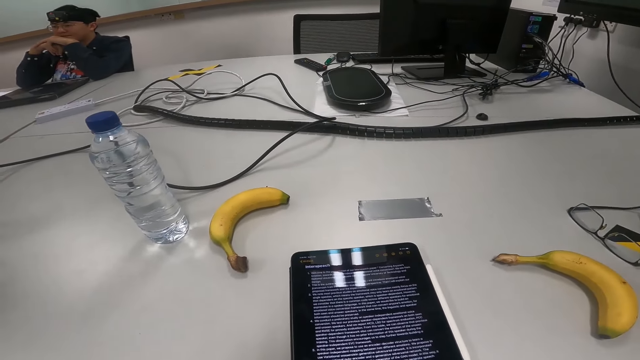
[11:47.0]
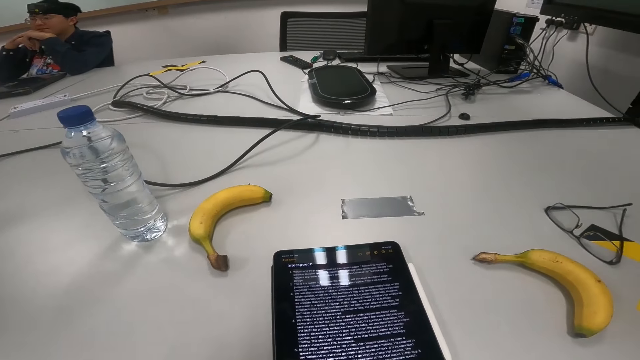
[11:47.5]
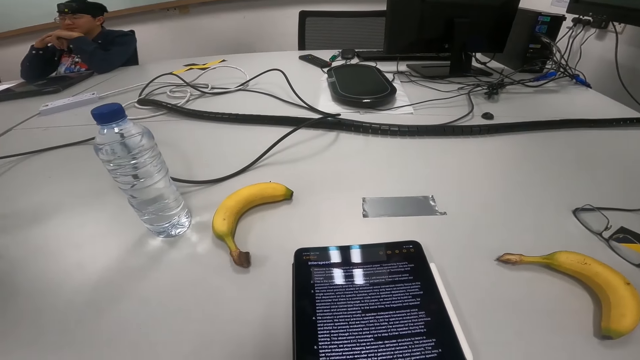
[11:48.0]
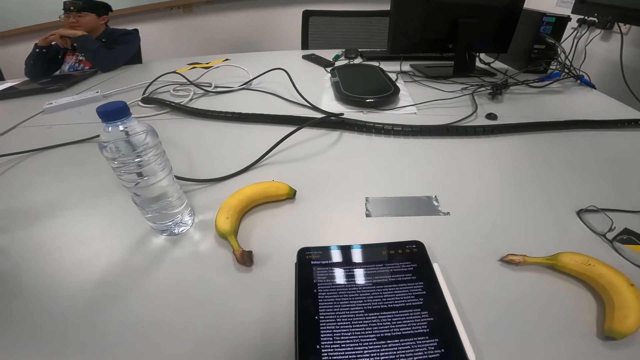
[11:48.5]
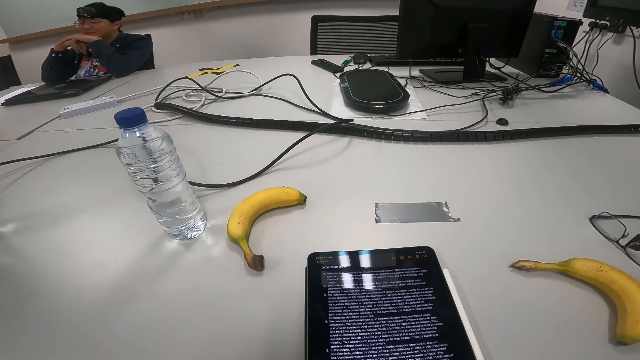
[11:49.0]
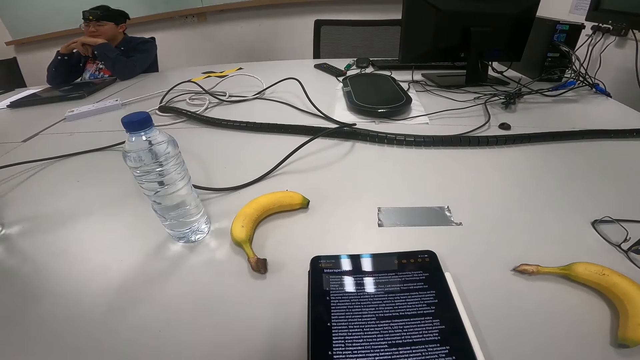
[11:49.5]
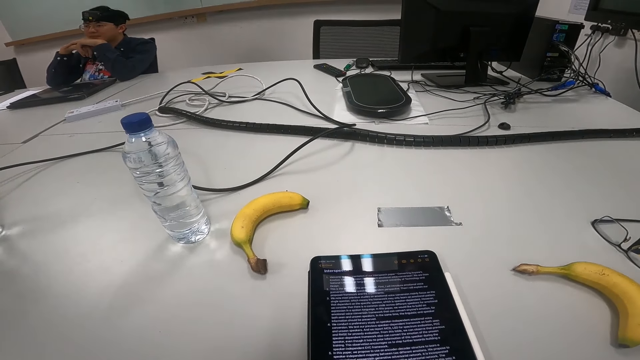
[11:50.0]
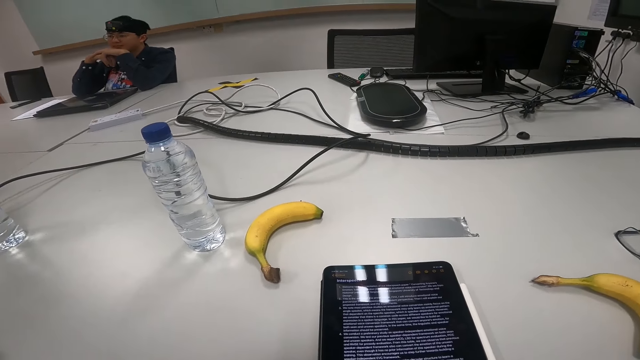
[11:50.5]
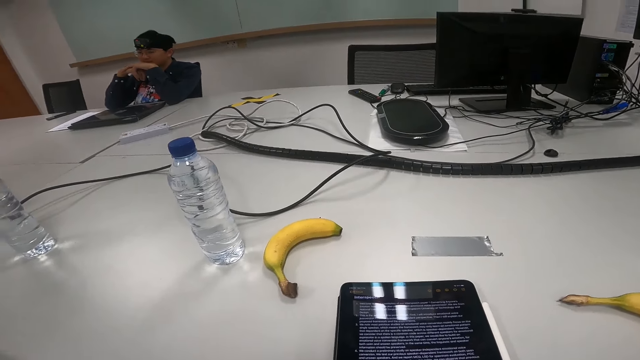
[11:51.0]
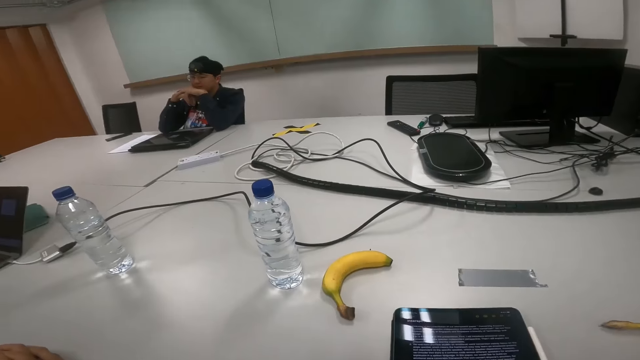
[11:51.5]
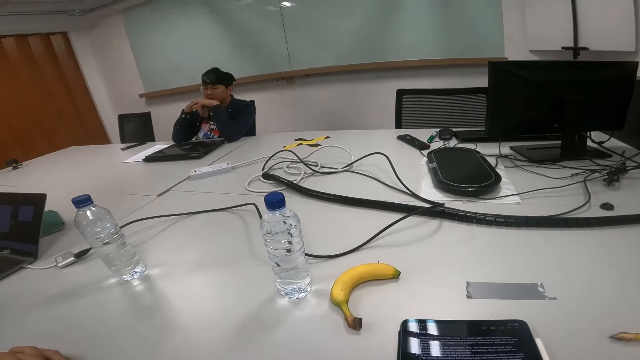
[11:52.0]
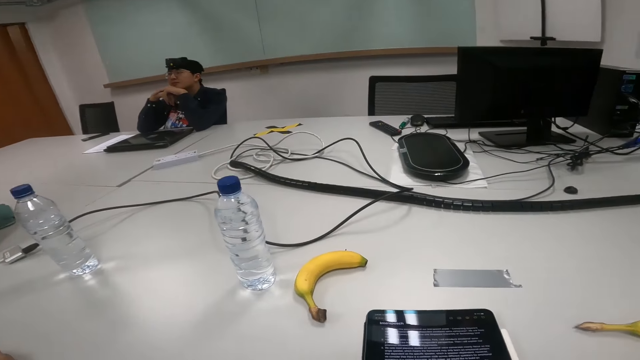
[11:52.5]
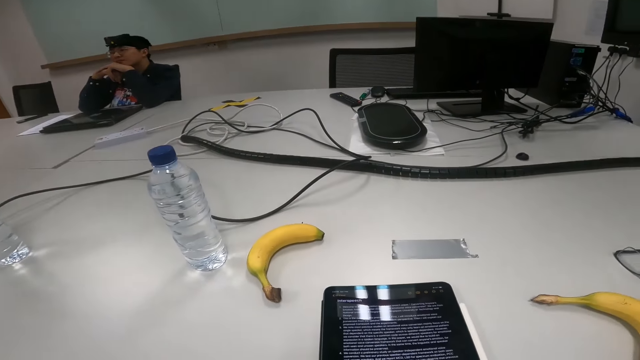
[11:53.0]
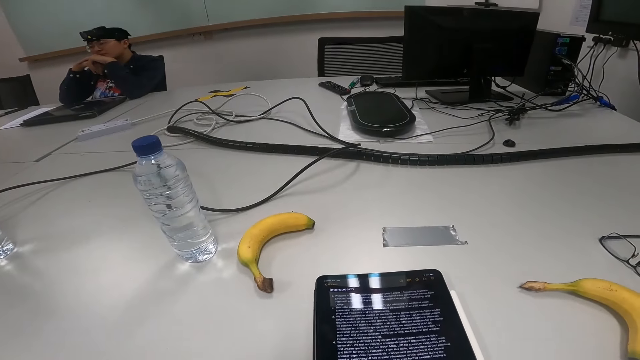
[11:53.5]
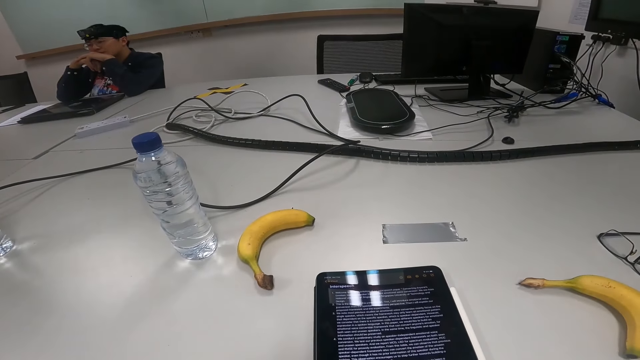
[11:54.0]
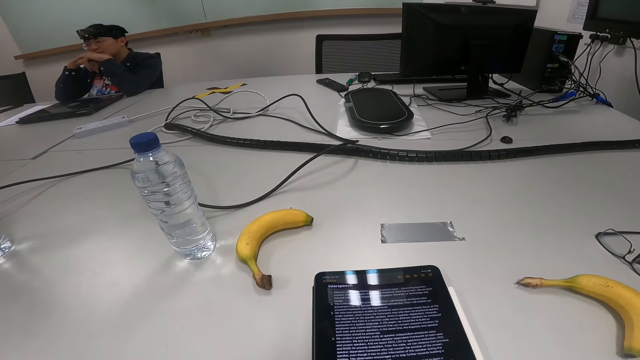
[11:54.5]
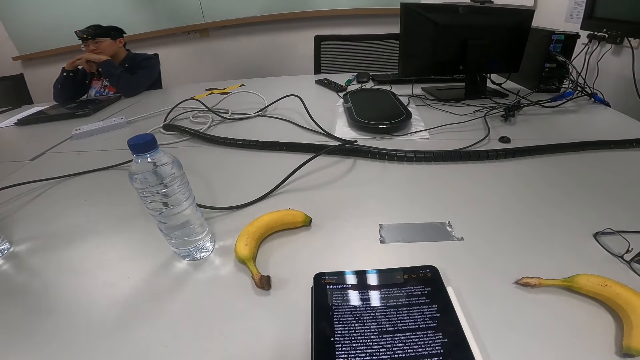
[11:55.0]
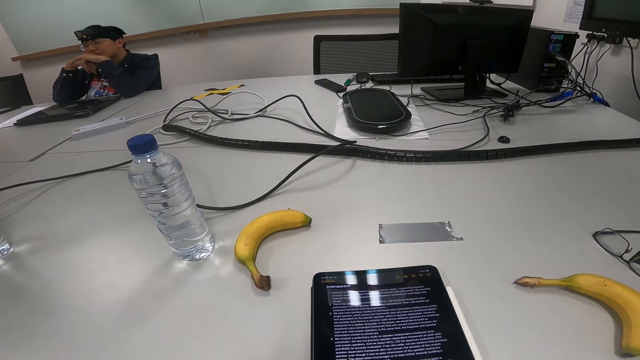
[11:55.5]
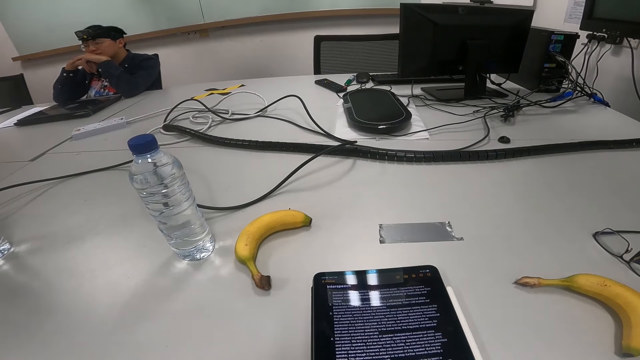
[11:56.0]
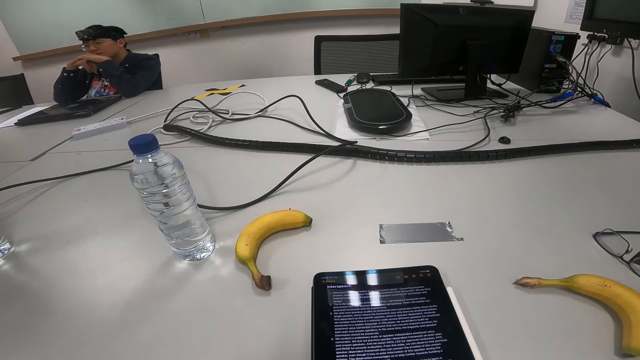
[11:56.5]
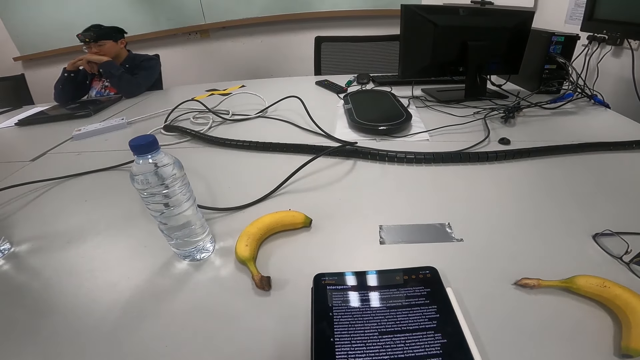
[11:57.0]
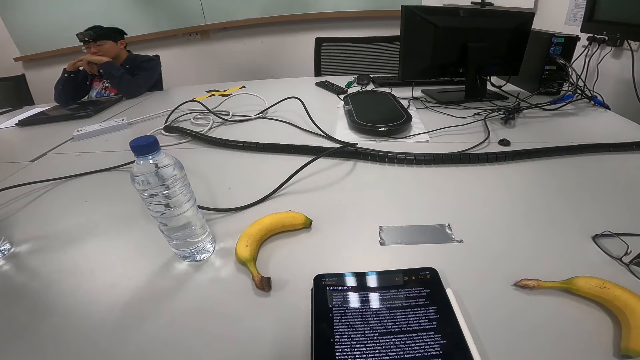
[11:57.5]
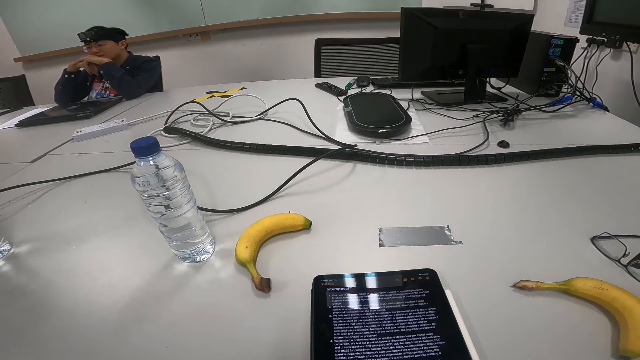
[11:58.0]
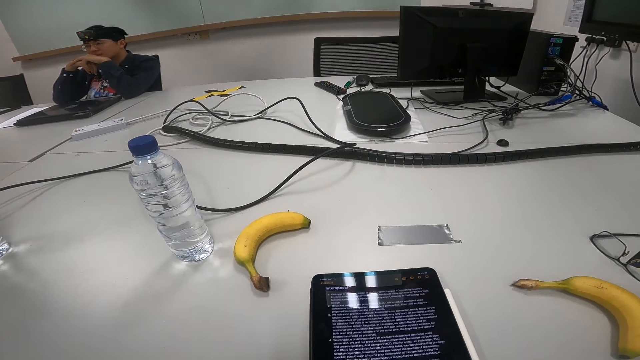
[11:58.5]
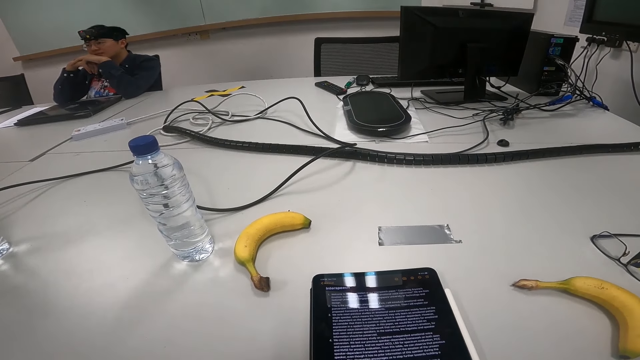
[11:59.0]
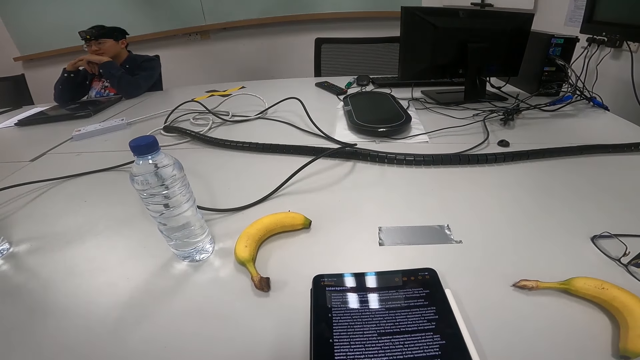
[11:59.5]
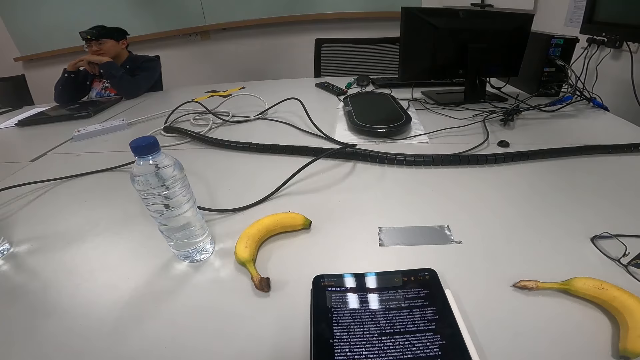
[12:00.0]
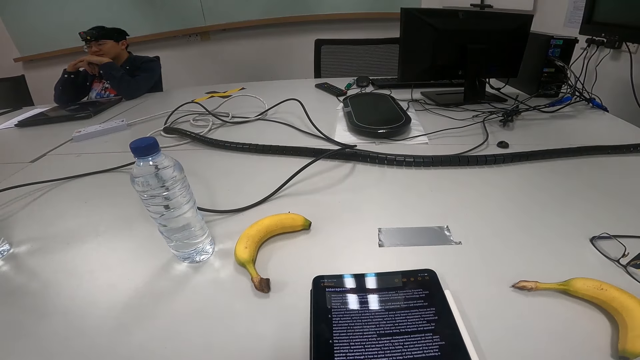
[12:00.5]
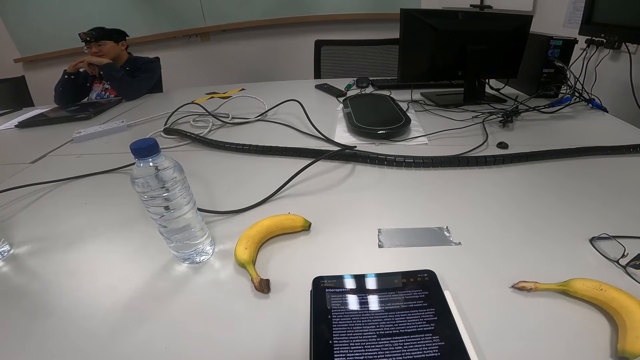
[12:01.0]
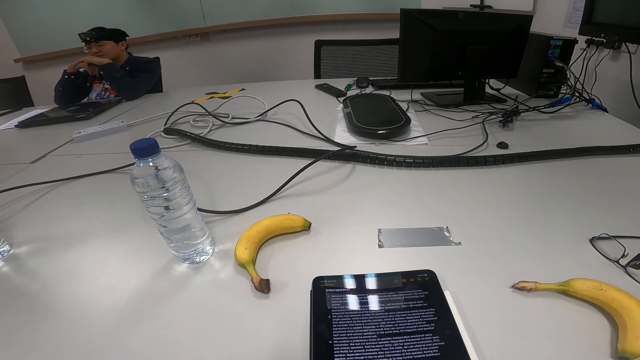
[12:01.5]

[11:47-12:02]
A person nods the head. The person nods the head again.

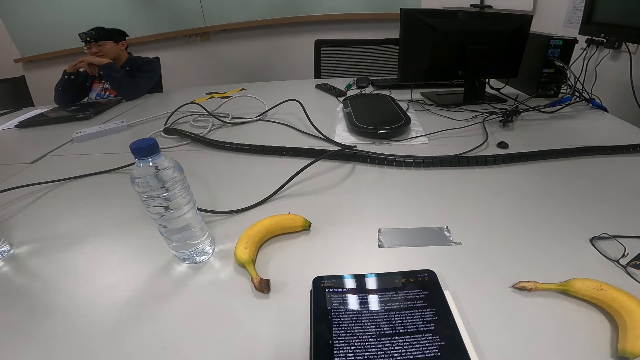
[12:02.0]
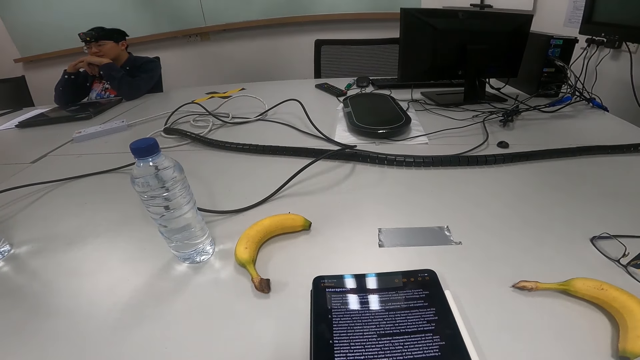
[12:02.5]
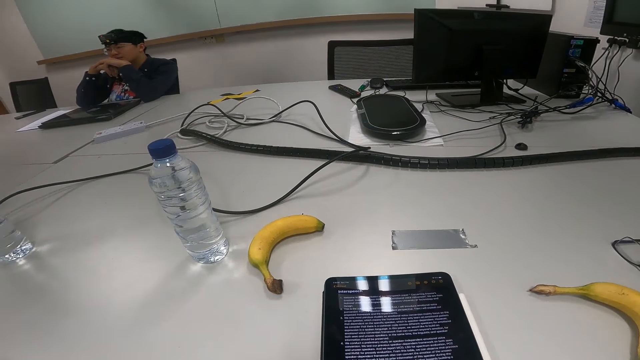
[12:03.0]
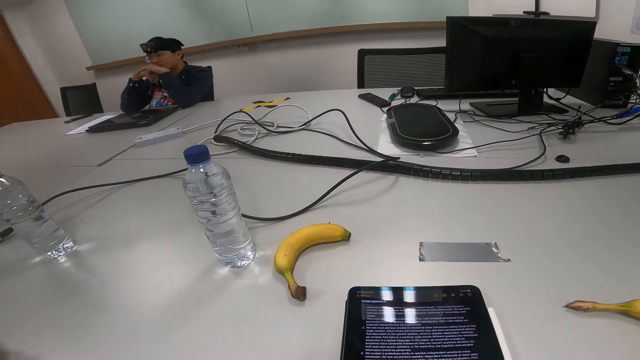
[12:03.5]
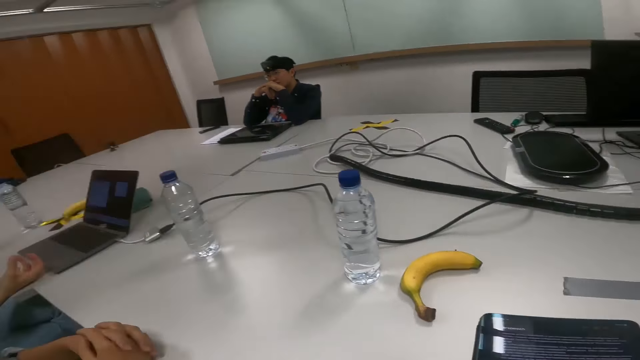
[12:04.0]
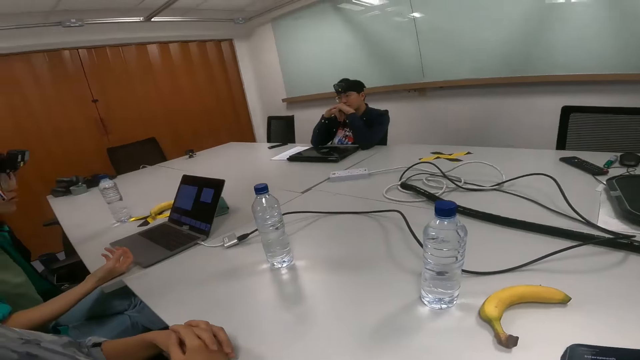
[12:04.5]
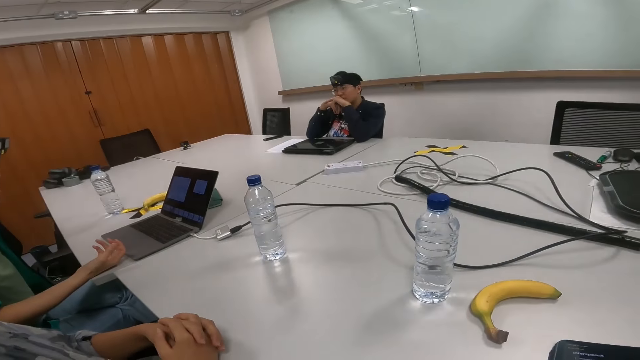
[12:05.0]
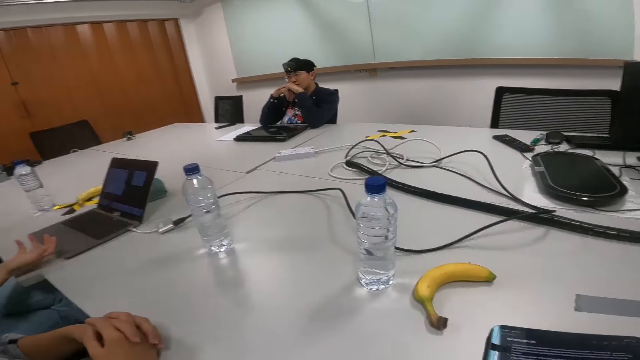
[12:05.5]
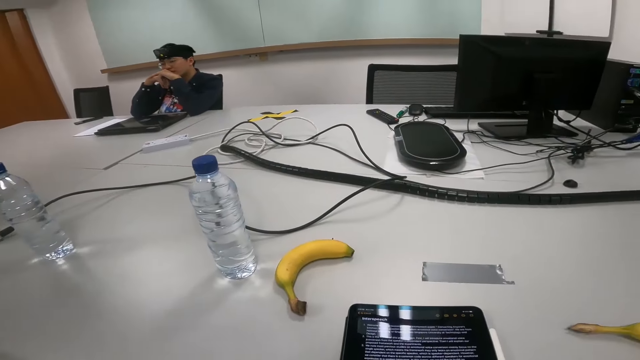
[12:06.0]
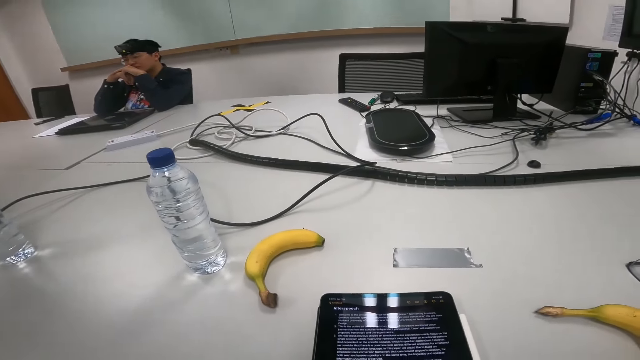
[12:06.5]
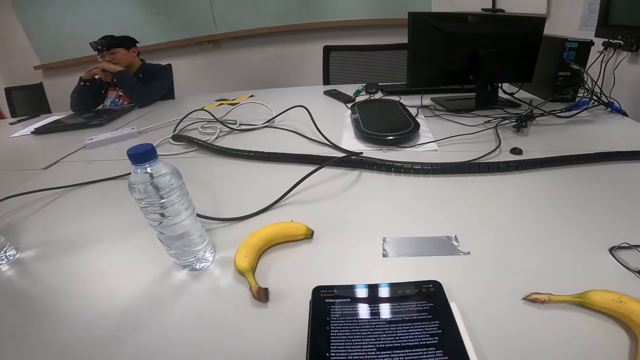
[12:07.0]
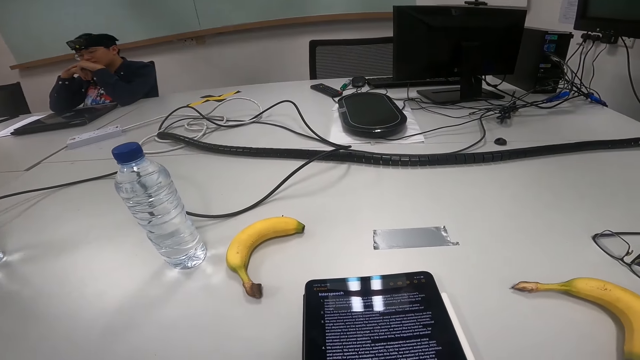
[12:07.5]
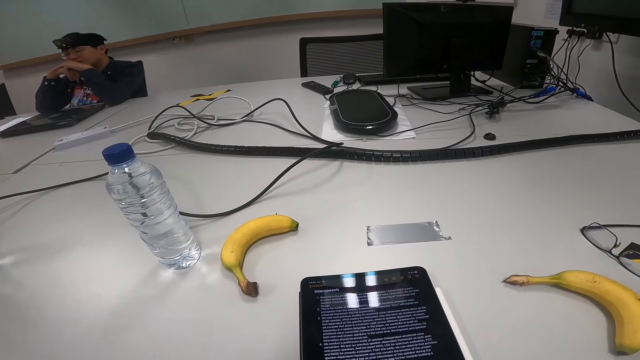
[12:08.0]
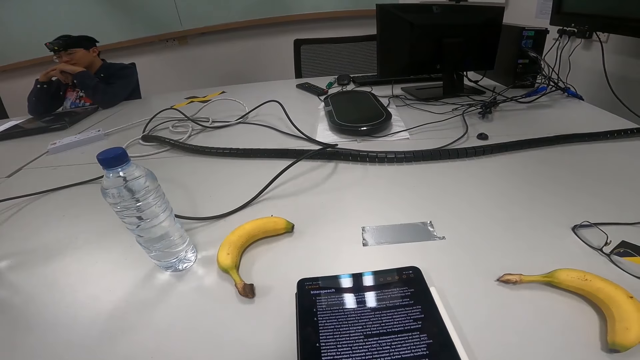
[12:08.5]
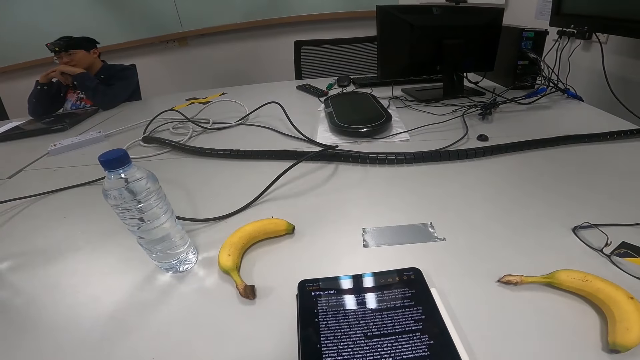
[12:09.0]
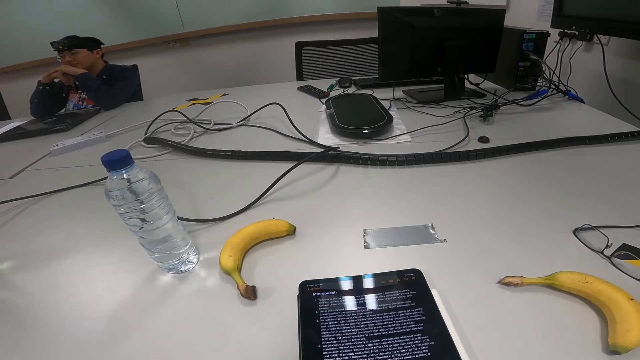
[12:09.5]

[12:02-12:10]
A person nods the head.
